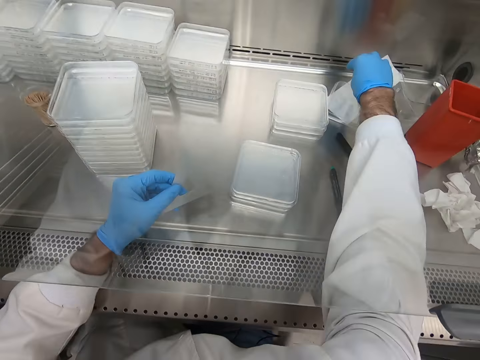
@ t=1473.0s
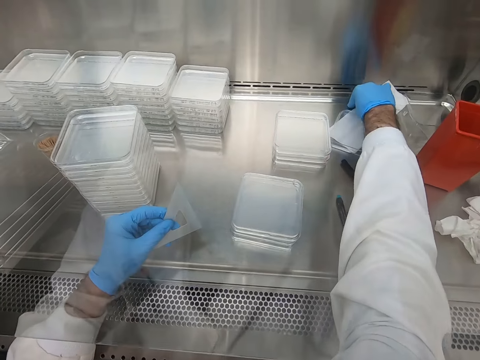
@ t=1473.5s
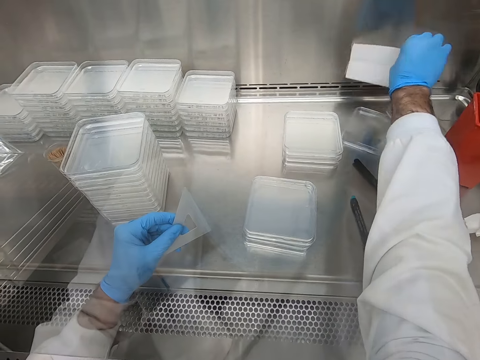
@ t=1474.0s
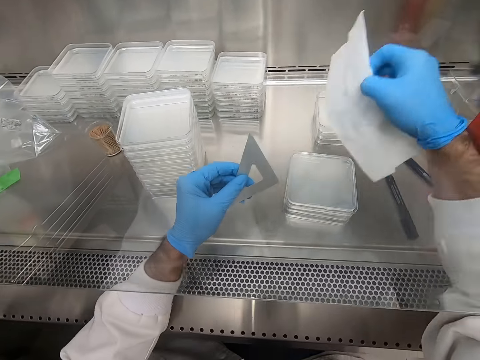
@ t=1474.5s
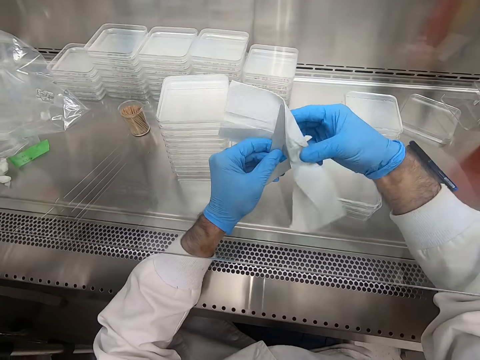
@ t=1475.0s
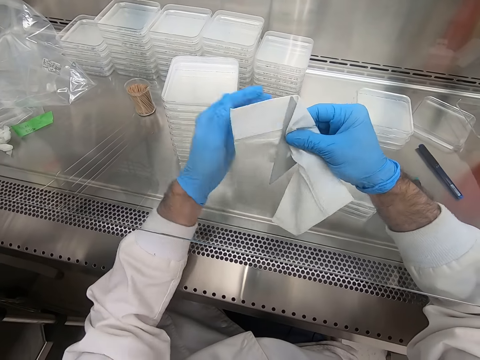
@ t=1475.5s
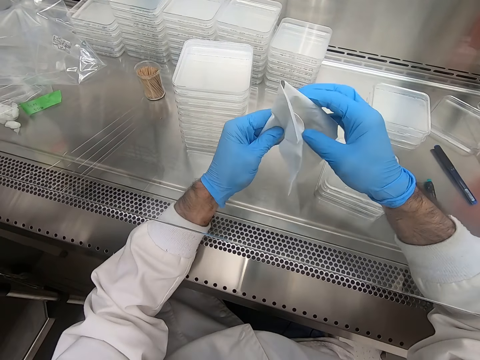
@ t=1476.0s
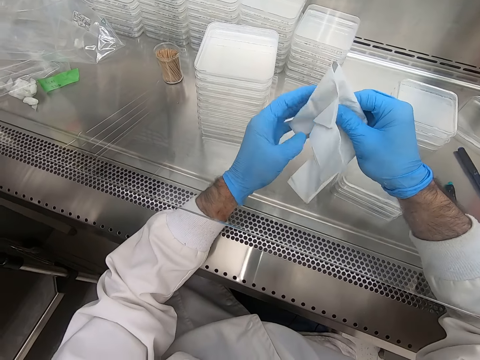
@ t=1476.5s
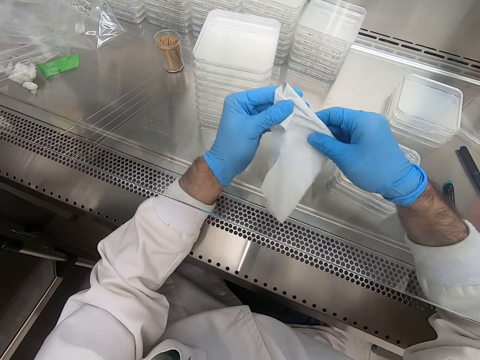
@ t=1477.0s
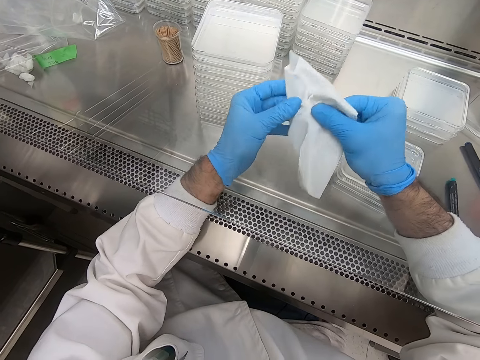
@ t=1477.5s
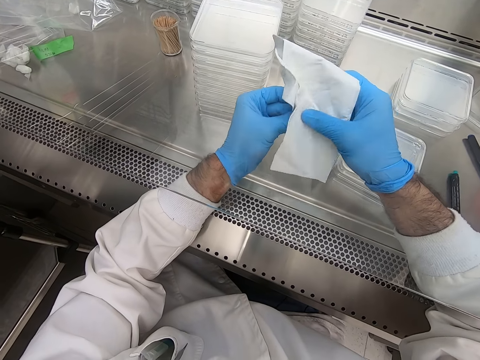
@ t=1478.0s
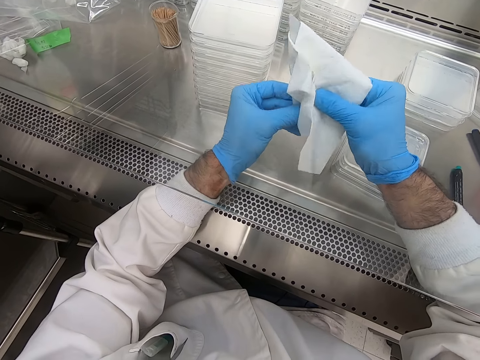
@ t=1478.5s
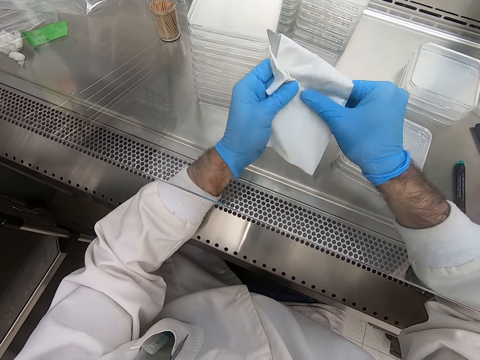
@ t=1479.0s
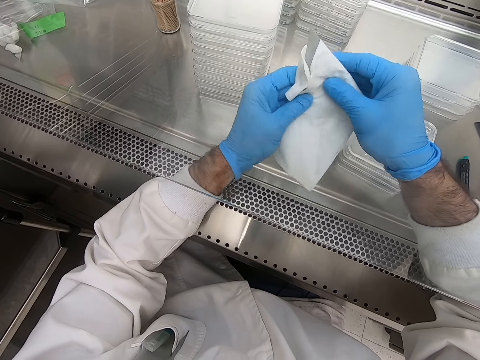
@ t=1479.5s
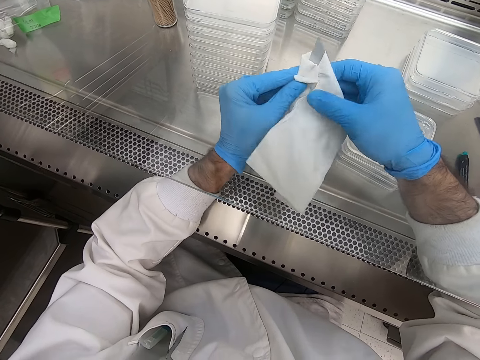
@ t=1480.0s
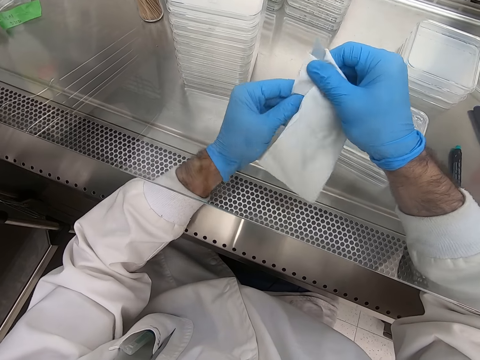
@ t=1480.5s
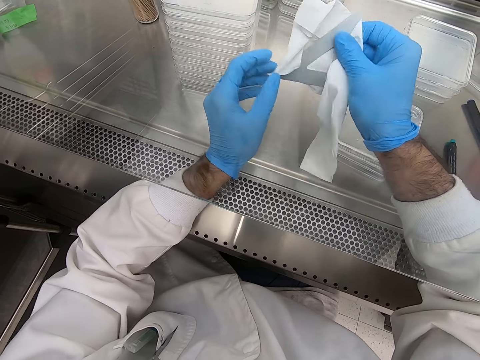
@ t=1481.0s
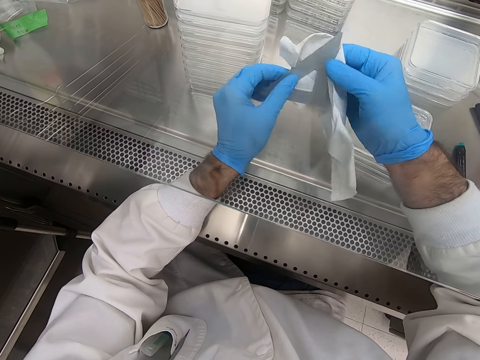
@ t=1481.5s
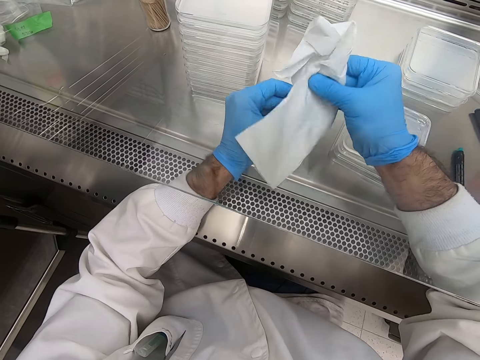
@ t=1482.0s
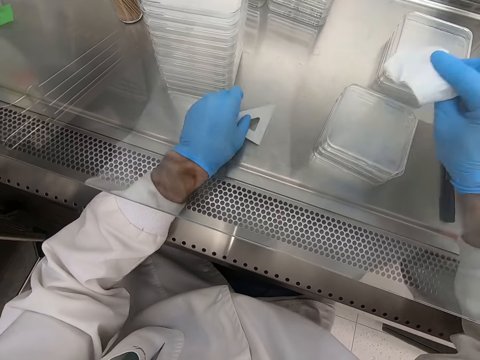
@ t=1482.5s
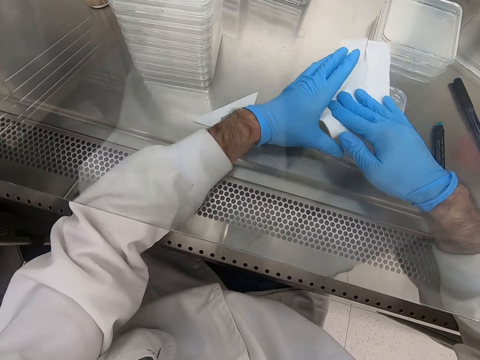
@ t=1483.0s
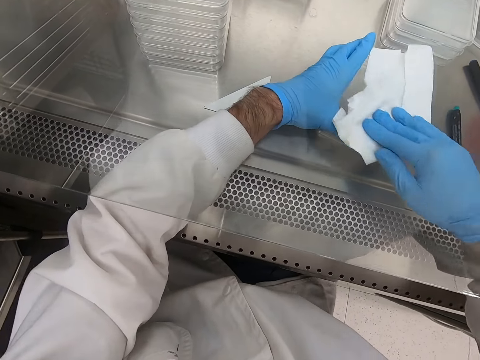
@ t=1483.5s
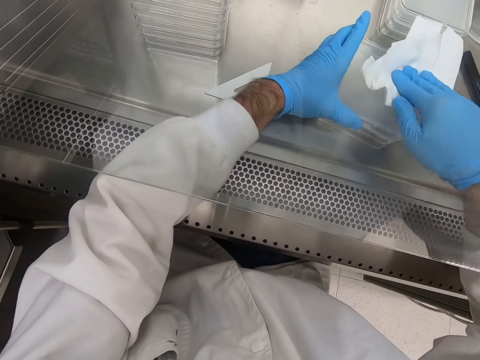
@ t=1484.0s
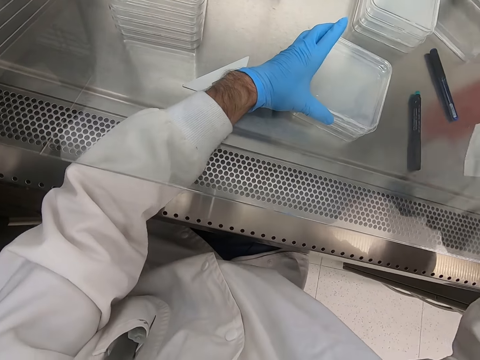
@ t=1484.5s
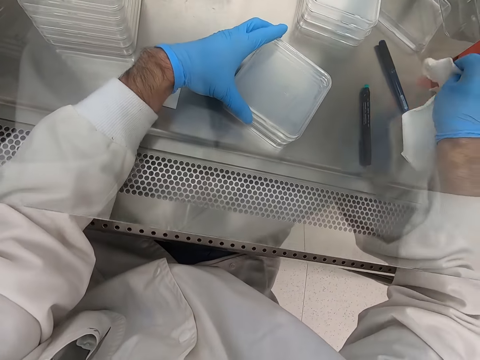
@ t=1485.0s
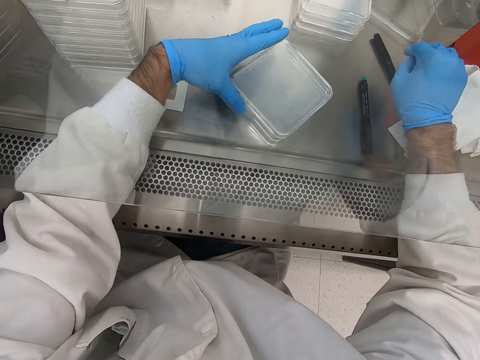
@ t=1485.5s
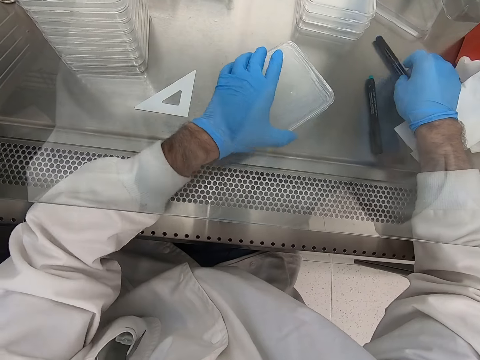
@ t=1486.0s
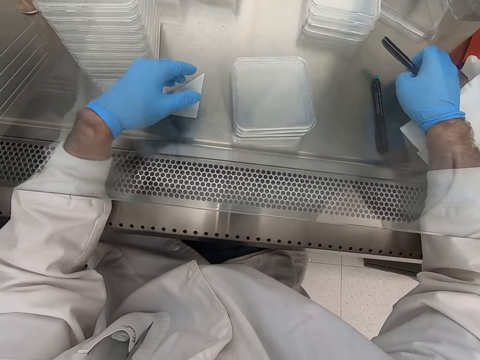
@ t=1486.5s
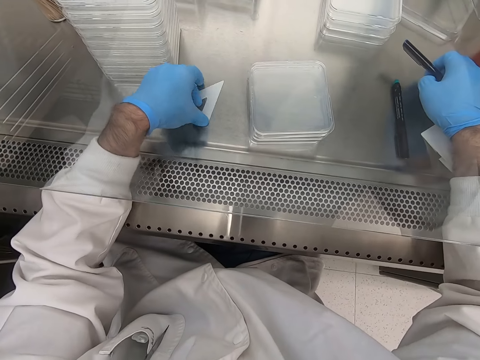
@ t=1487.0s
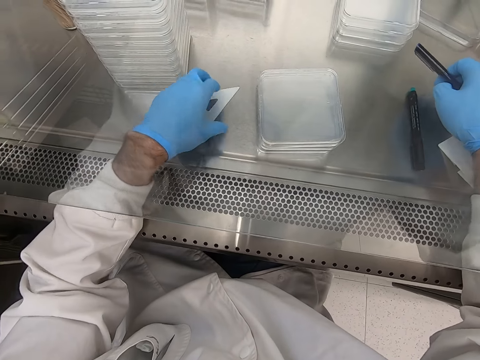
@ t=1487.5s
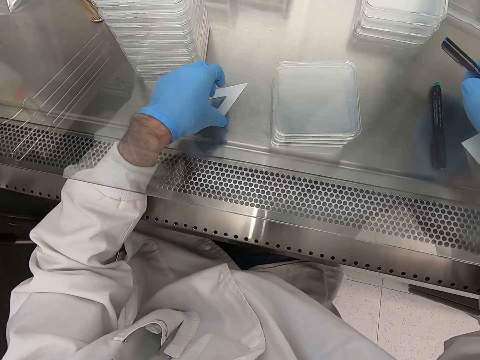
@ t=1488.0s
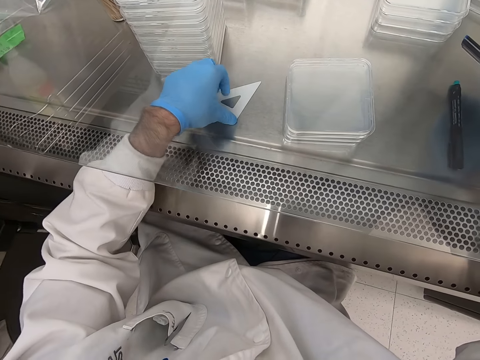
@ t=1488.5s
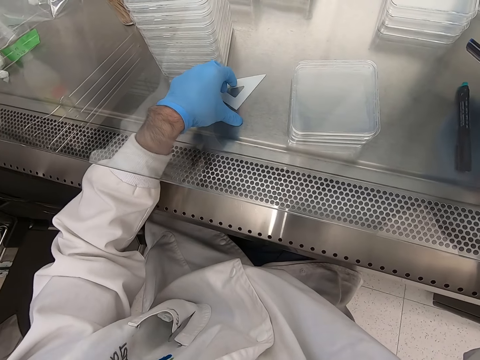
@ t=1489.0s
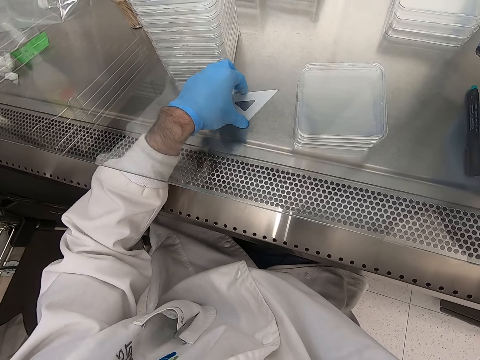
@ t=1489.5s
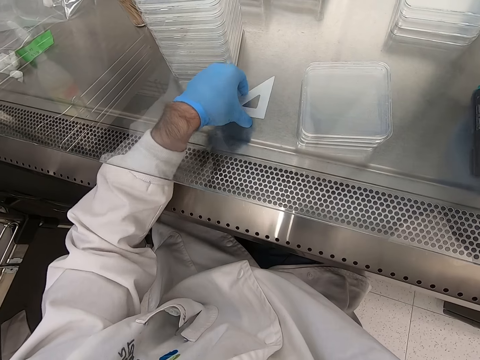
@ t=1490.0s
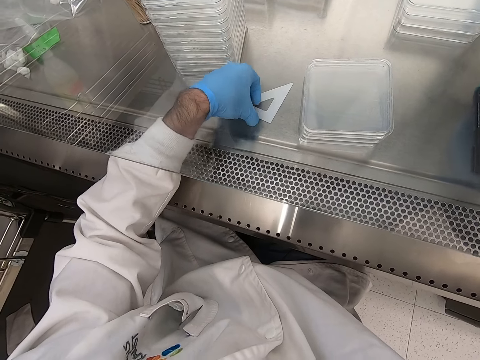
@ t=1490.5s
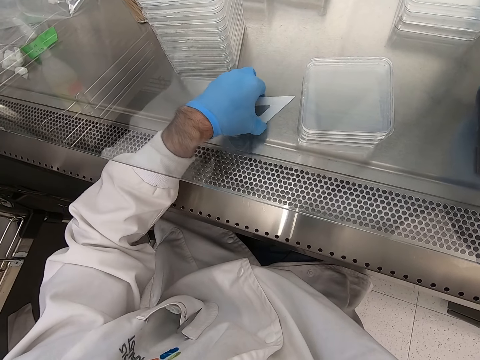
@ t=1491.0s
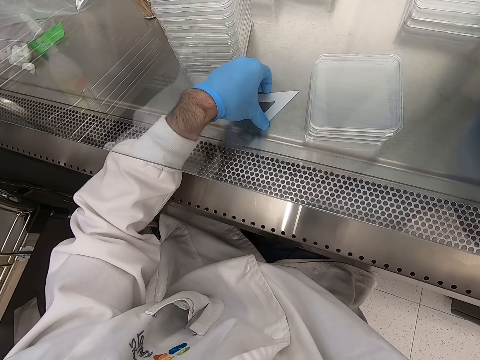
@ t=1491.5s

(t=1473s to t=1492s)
The camera wearer throws away the wipe. They pick up a wipe. They wipe the triangular ruler. They place the triangular ruler on the table. They wipe acrylic sheets. They place the wipe on the table. They pick up the pen. They pick up the triangular ruler.

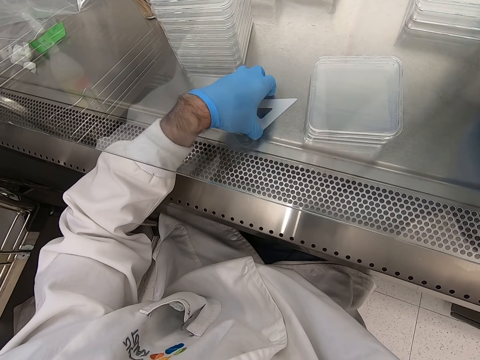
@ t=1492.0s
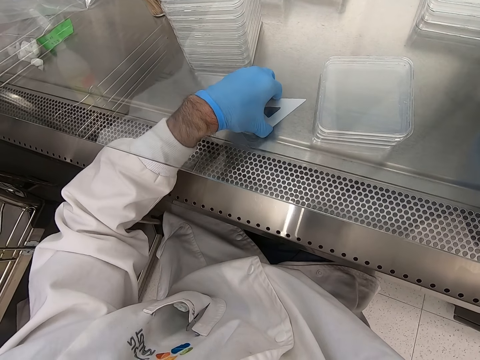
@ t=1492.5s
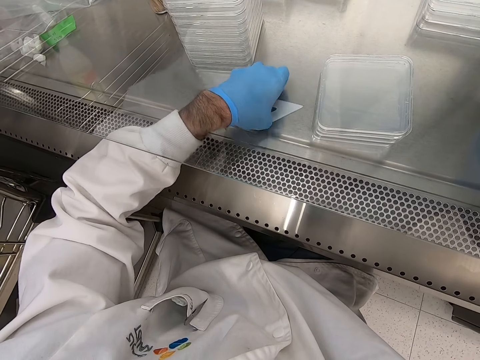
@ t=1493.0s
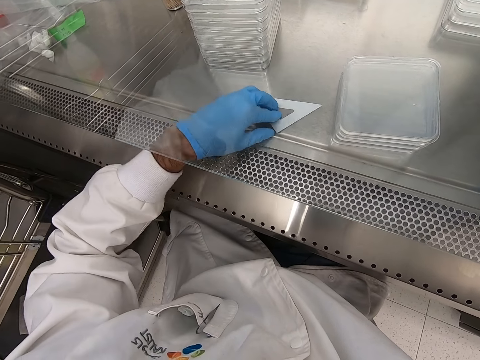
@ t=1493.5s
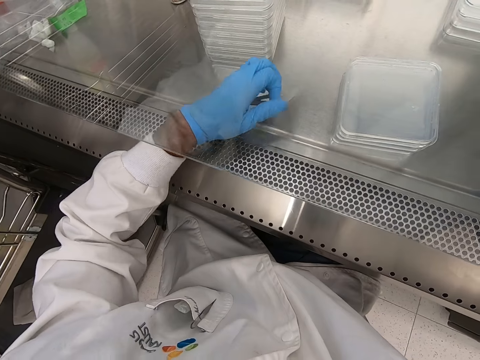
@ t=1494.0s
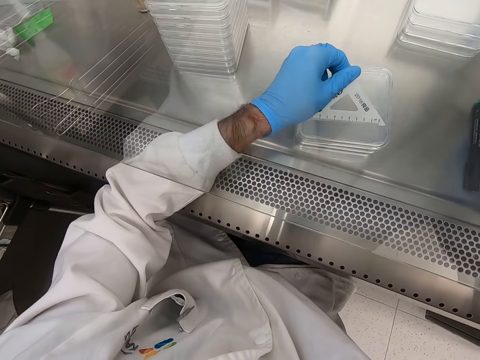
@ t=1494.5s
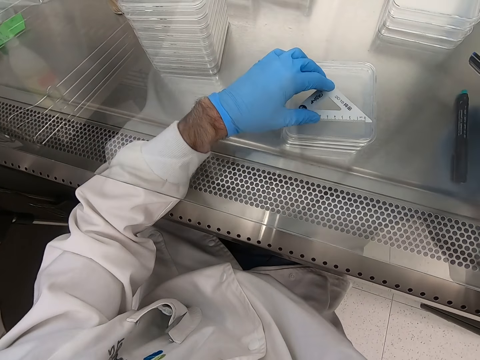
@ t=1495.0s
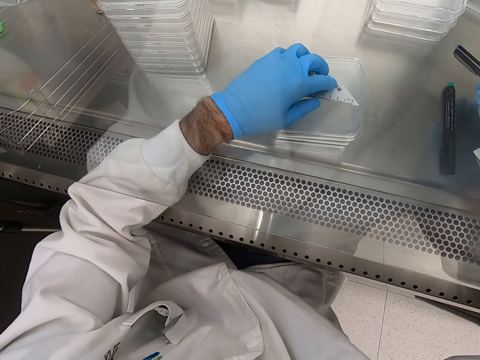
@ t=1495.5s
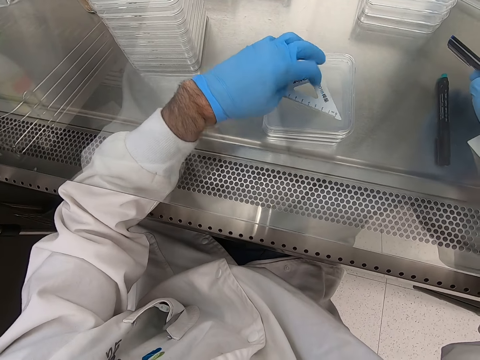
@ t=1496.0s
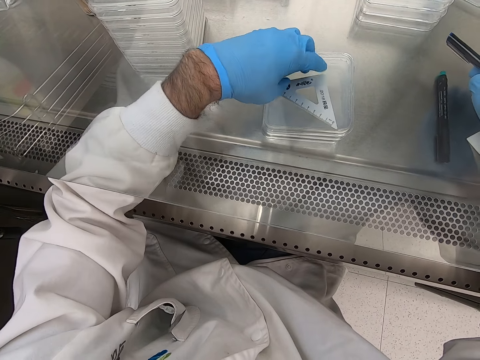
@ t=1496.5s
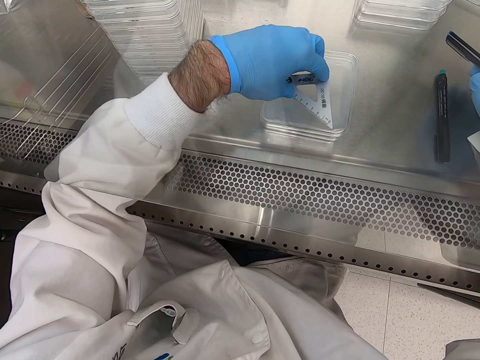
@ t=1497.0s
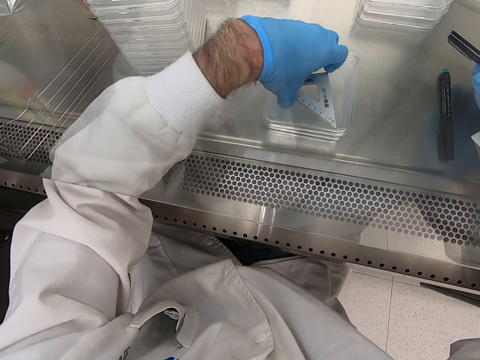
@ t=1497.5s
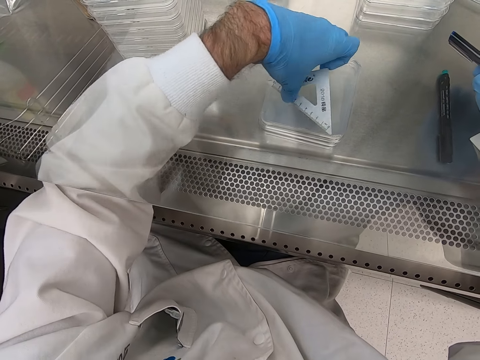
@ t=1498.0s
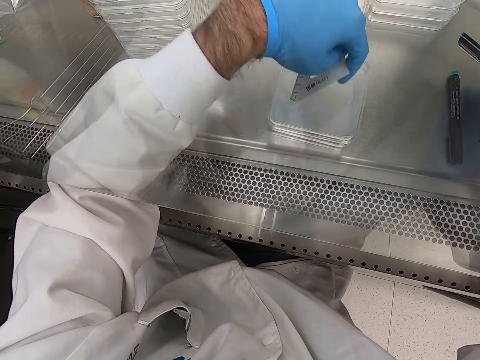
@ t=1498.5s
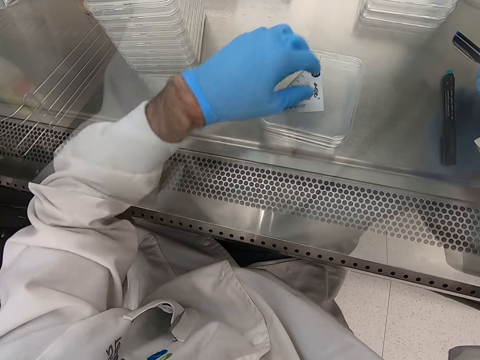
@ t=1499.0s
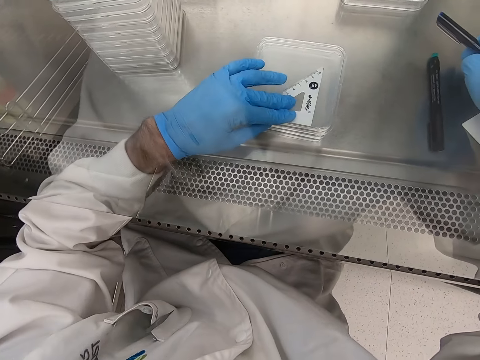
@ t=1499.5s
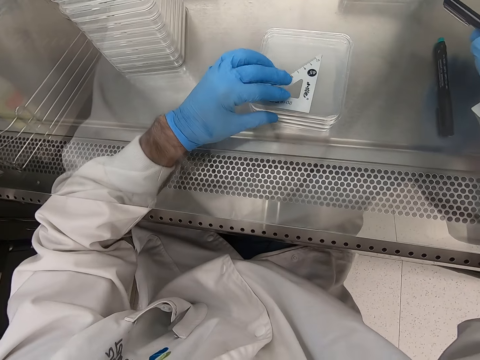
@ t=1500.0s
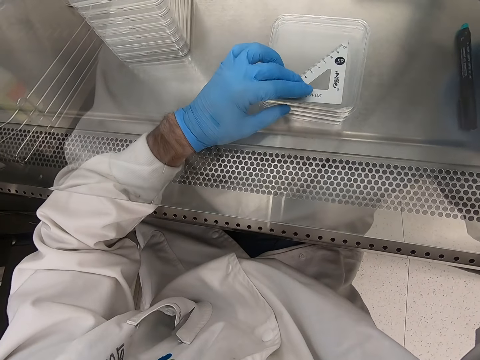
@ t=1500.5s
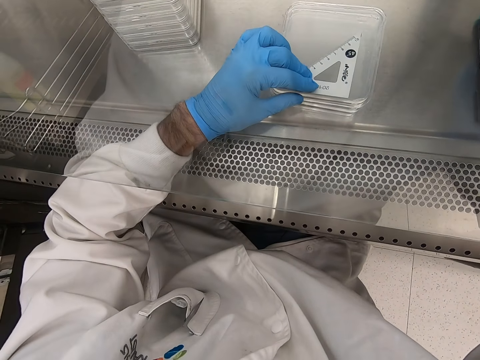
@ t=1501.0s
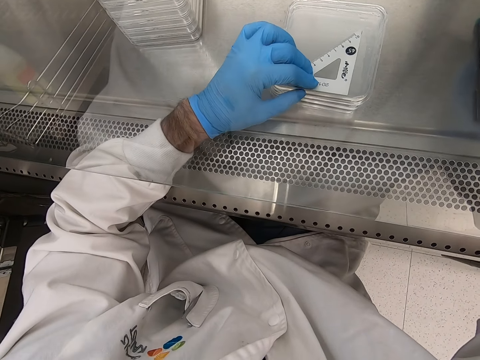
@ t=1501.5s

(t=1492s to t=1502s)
The camera wearer places the triangular ruler on the acrylic sheets. They pick up the triangular ruler. They place the triangular ruler on the acrylic sheet.
